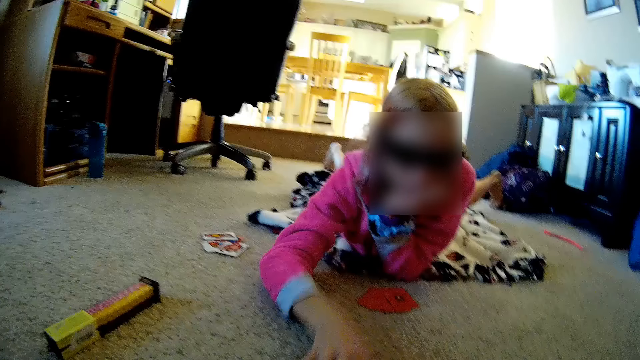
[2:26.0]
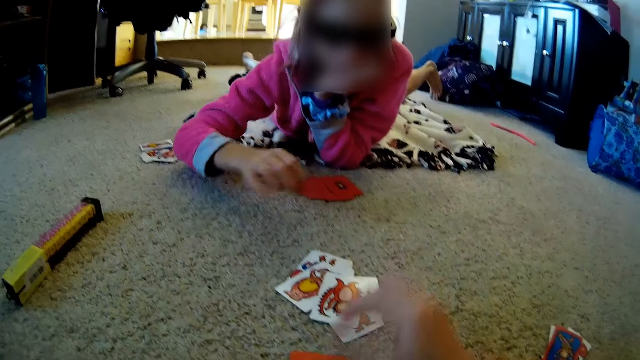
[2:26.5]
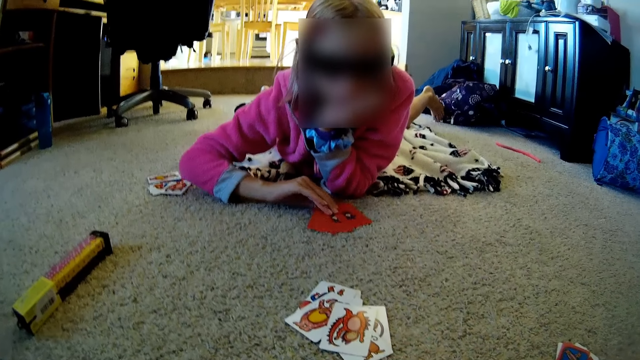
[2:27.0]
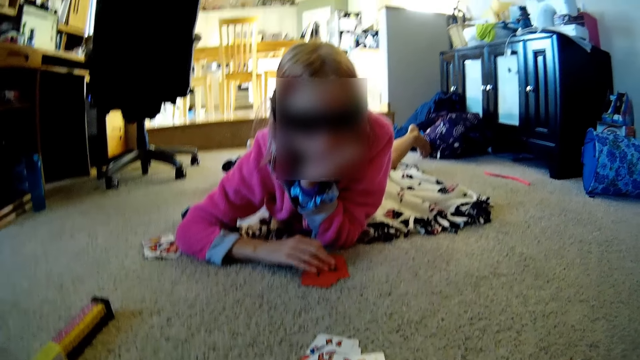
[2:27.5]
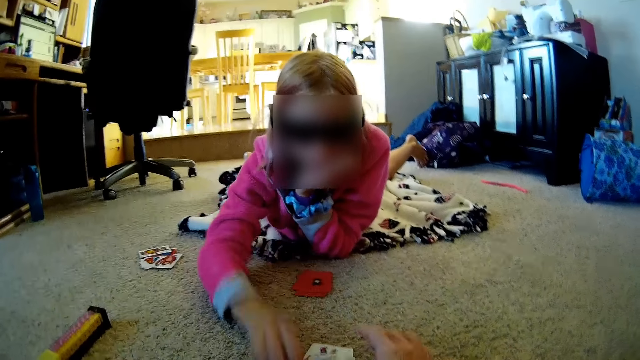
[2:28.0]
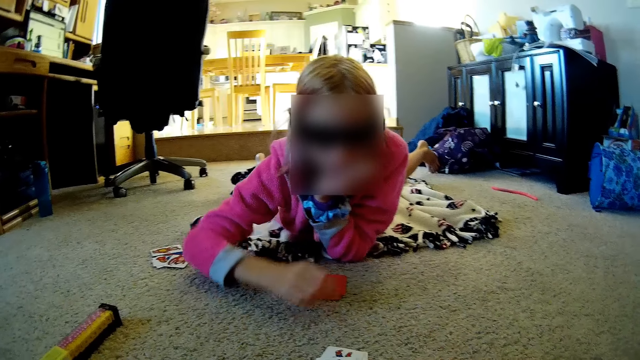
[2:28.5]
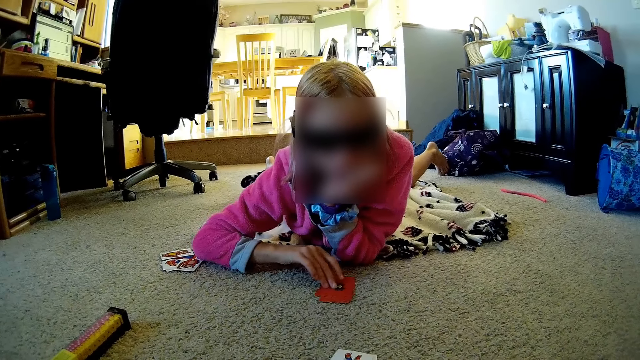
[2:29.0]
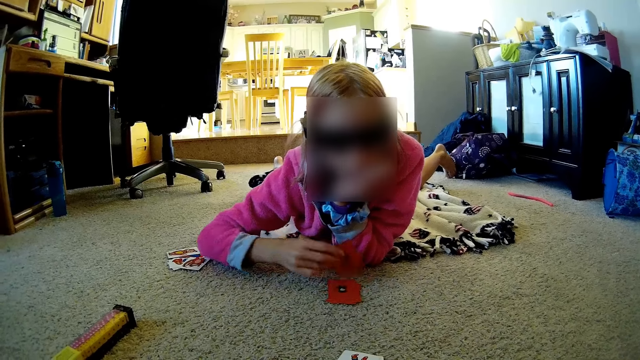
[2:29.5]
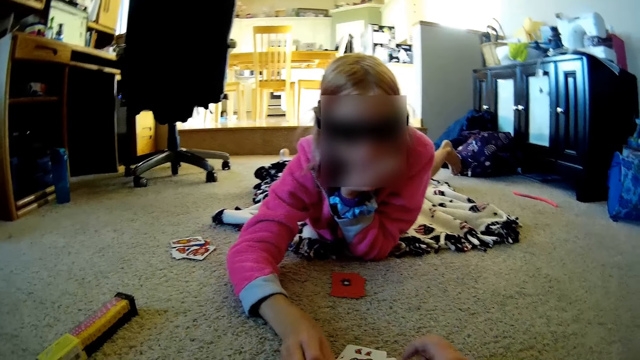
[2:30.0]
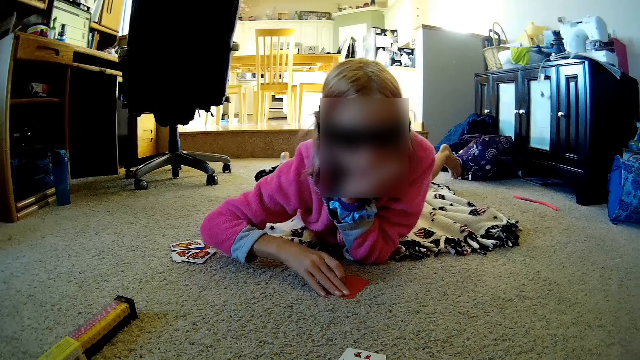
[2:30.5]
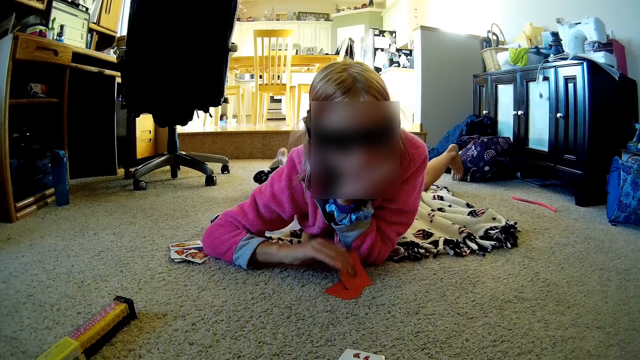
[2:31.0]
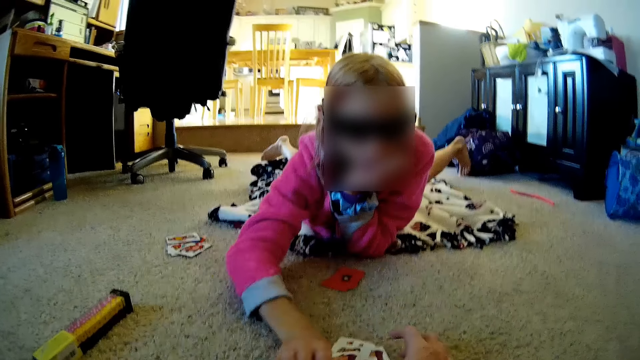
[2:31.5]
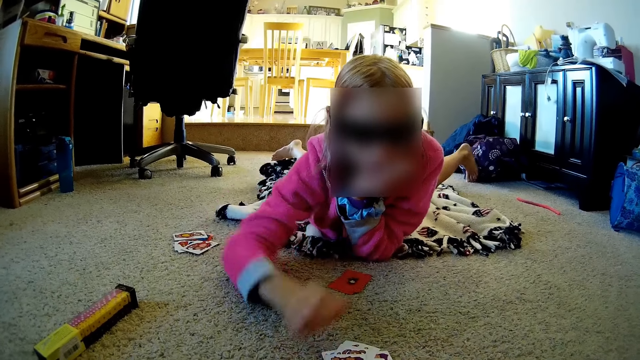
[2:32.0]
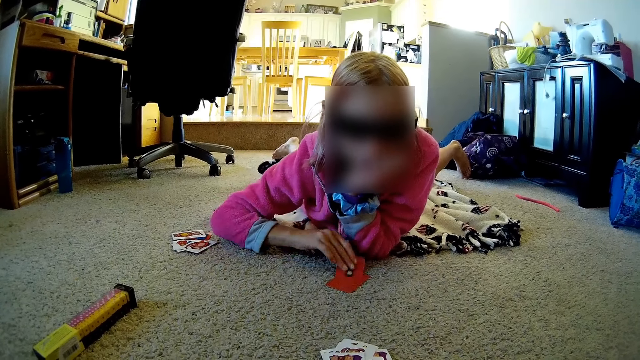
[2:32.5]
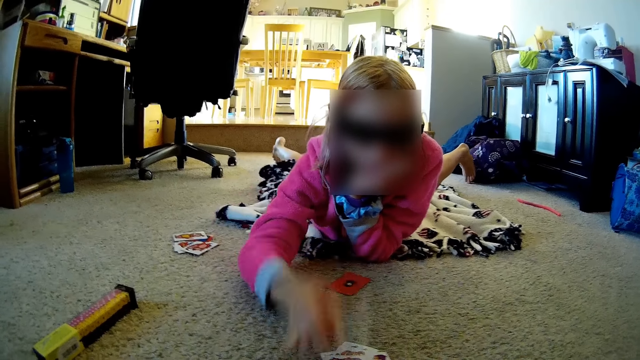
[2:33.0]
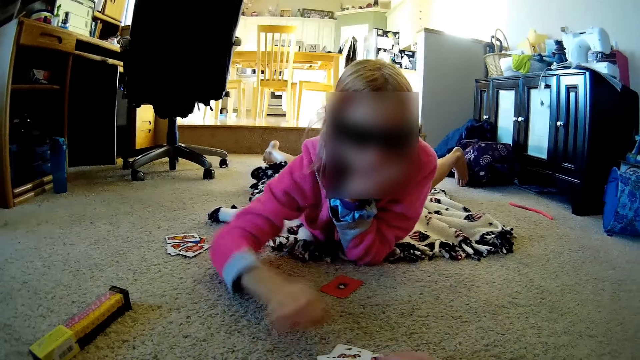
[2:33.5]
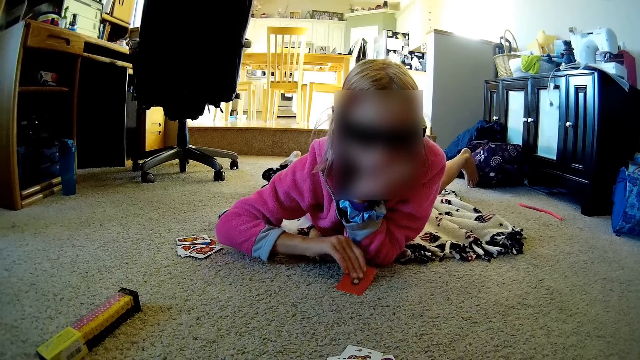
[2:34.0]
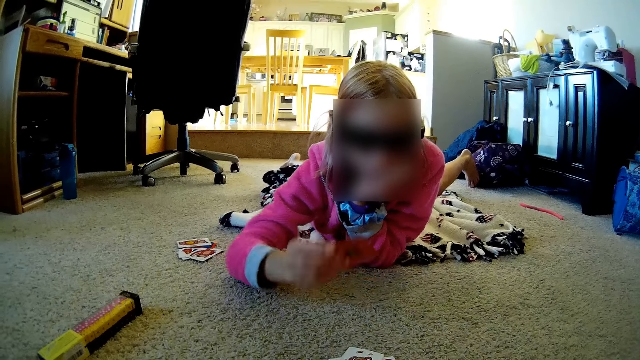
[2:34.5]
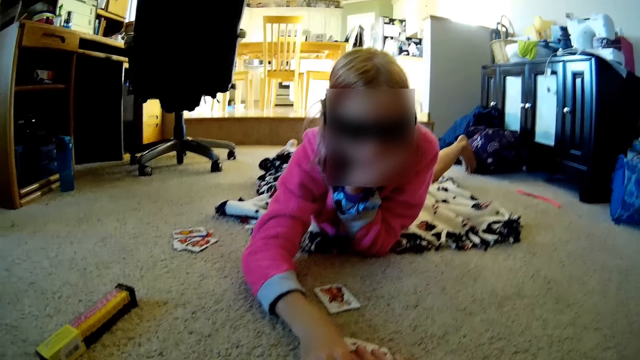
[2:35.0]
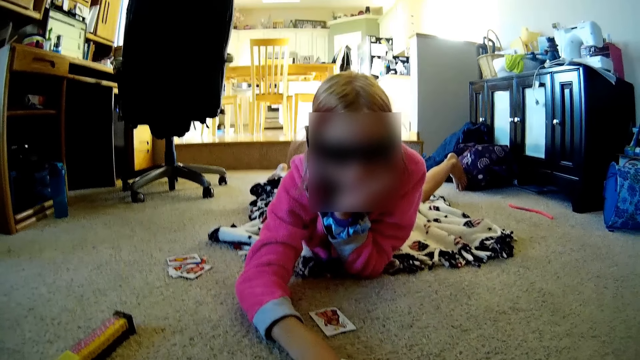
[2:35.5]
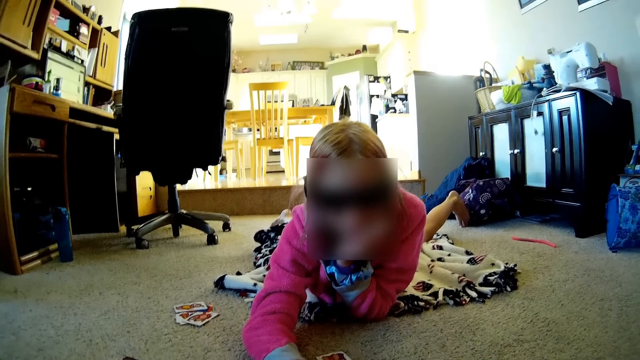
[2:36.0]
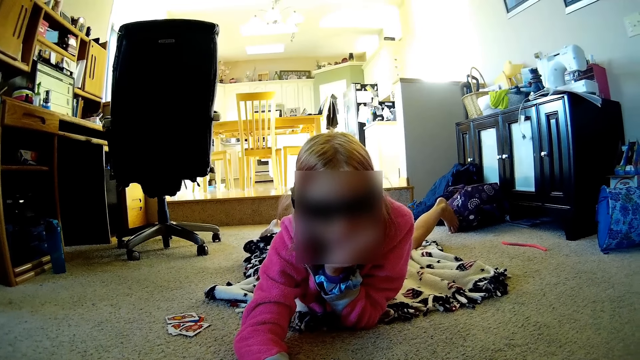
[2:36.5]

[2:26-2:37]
The camera wearer plays a card game. A lady plays the card game. She plays the card game again. The camera wearer plays the card game. The lady plays the card game. She plays the card game again.

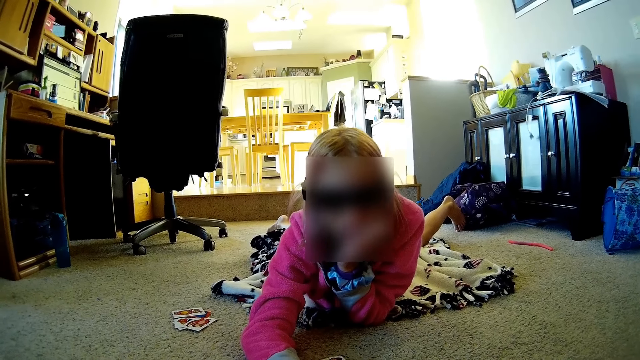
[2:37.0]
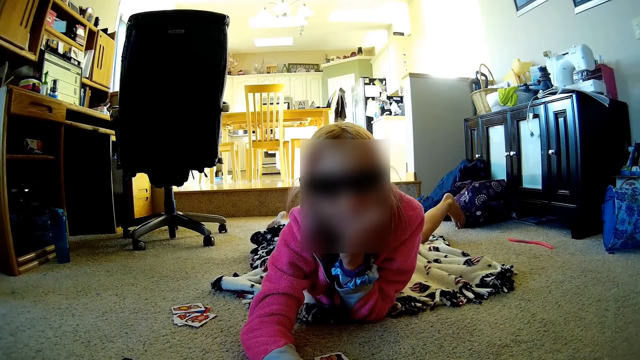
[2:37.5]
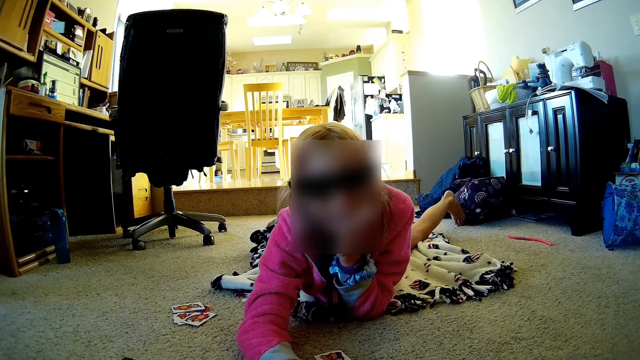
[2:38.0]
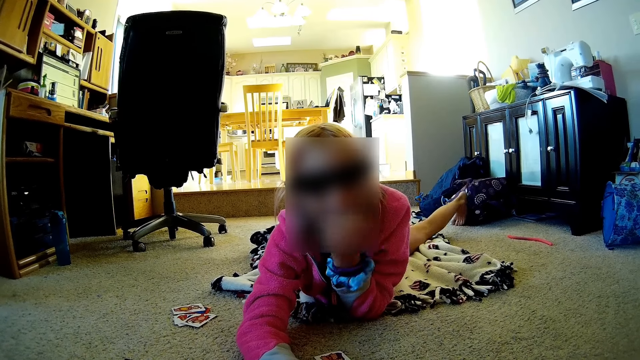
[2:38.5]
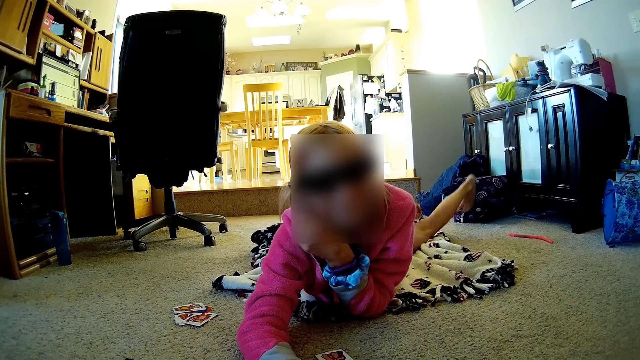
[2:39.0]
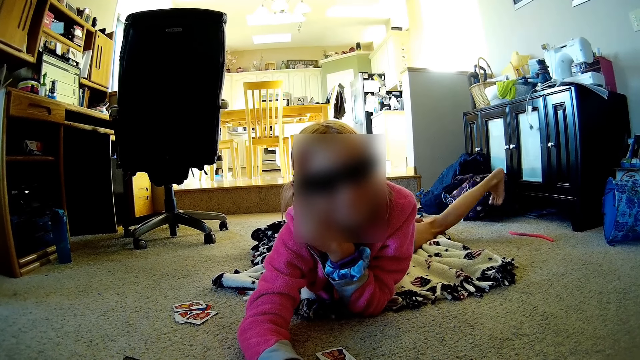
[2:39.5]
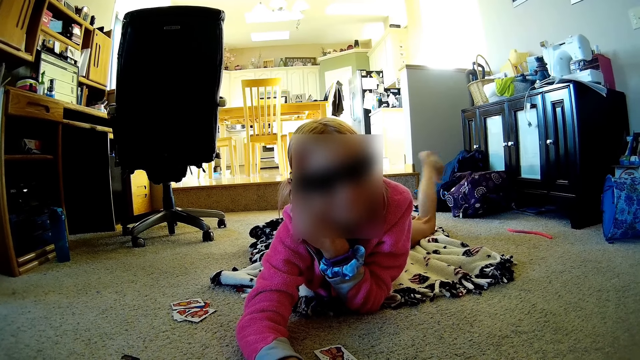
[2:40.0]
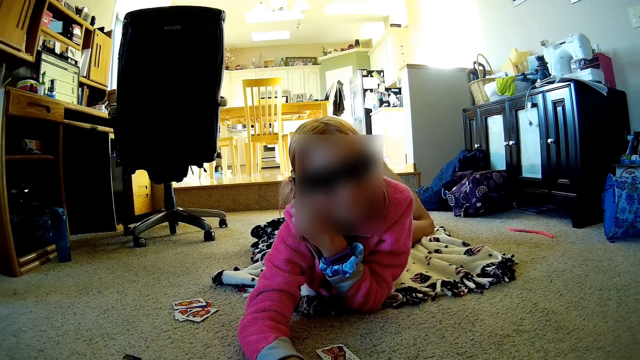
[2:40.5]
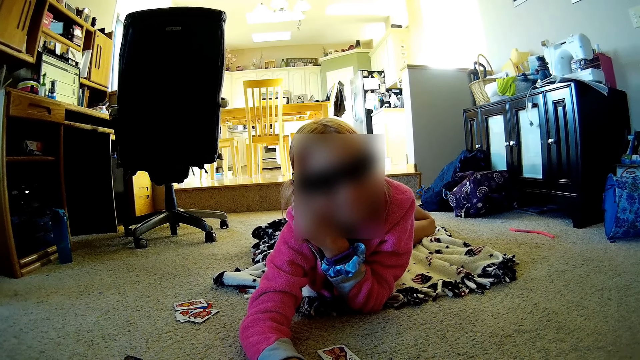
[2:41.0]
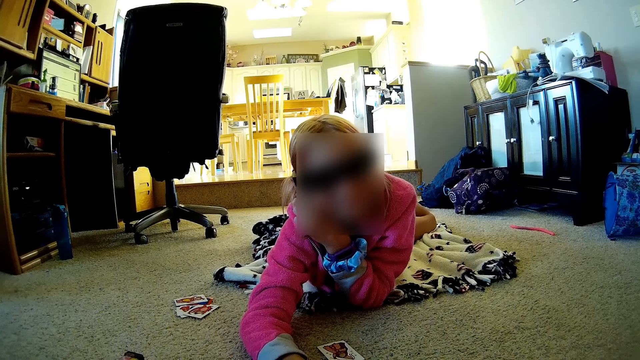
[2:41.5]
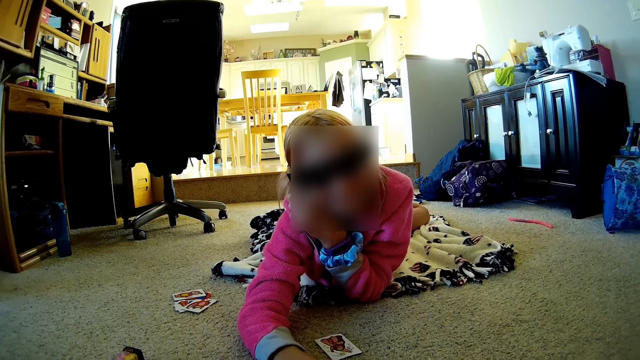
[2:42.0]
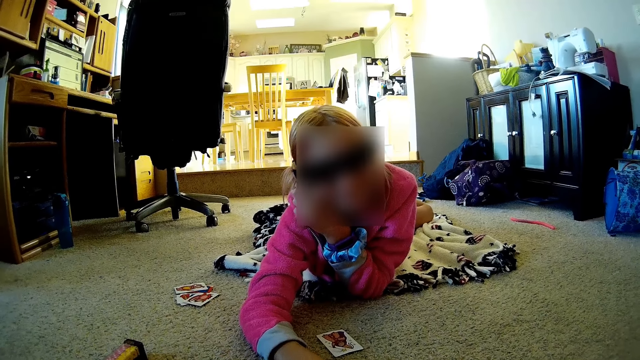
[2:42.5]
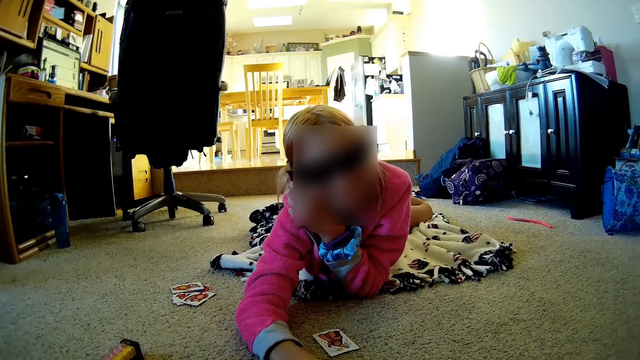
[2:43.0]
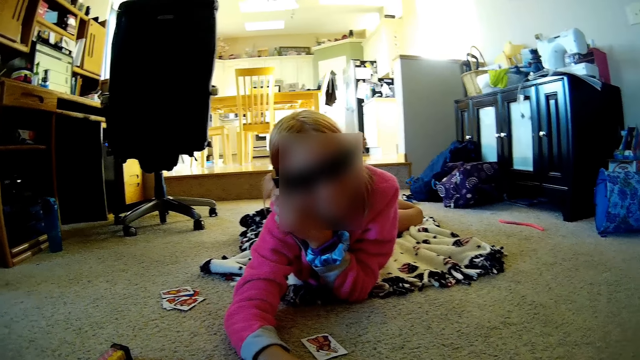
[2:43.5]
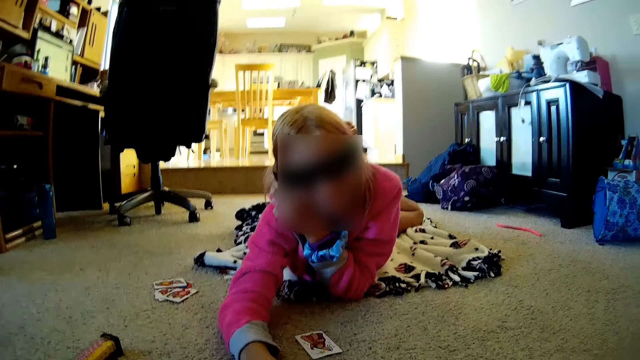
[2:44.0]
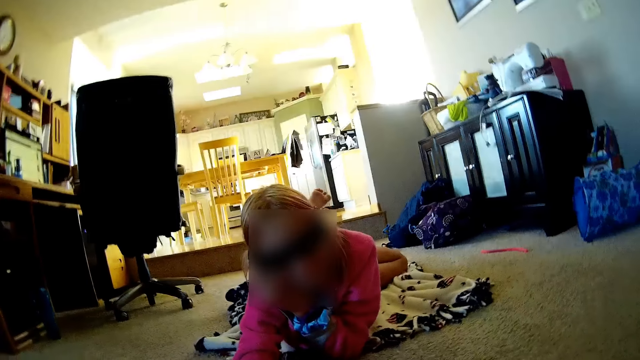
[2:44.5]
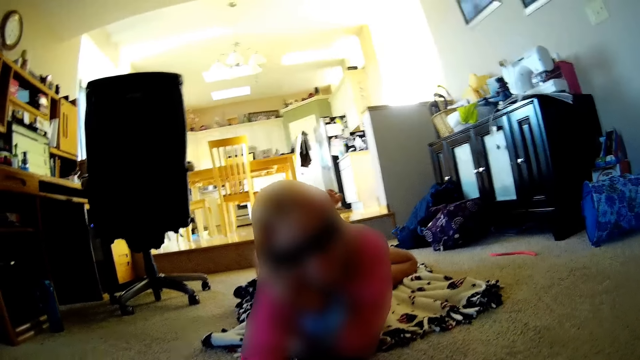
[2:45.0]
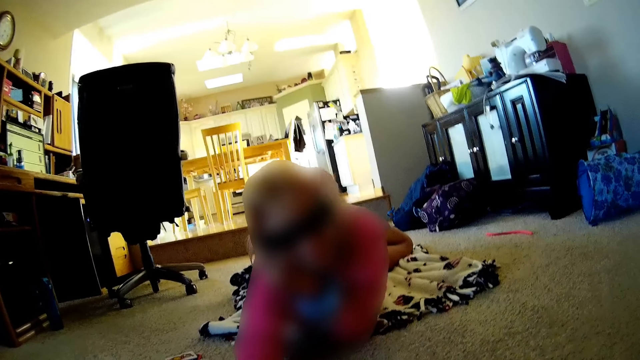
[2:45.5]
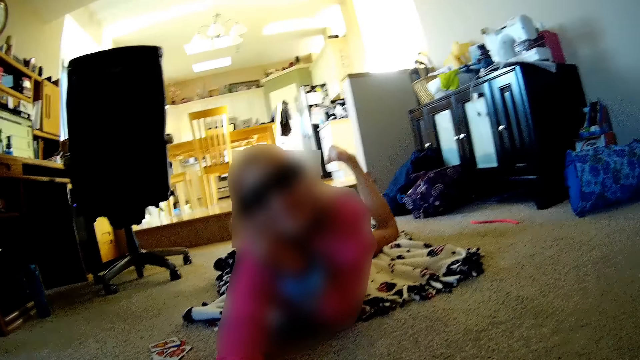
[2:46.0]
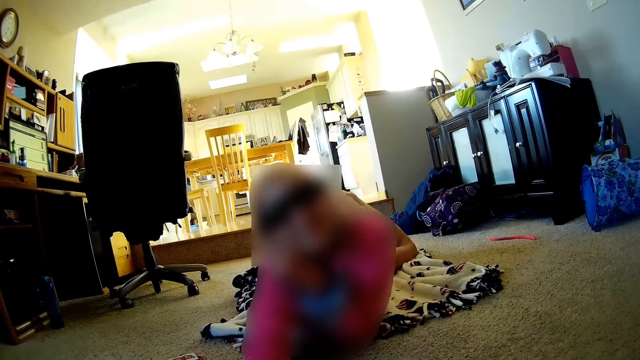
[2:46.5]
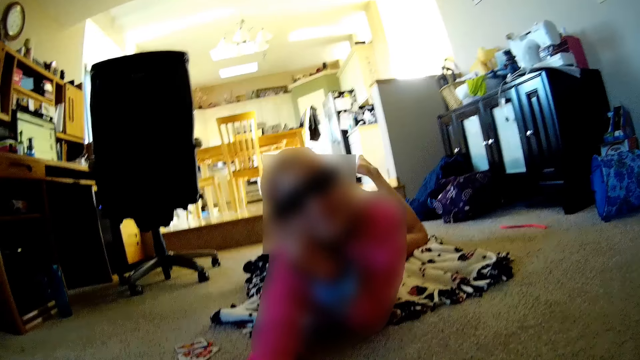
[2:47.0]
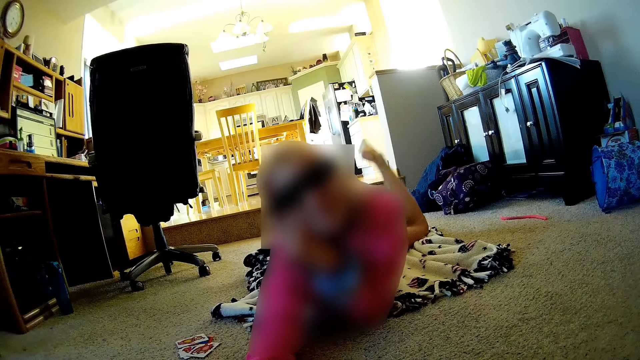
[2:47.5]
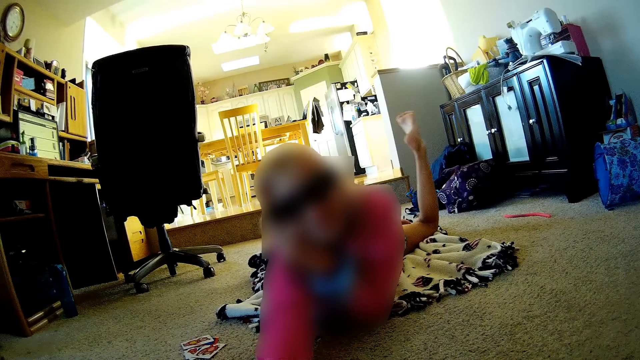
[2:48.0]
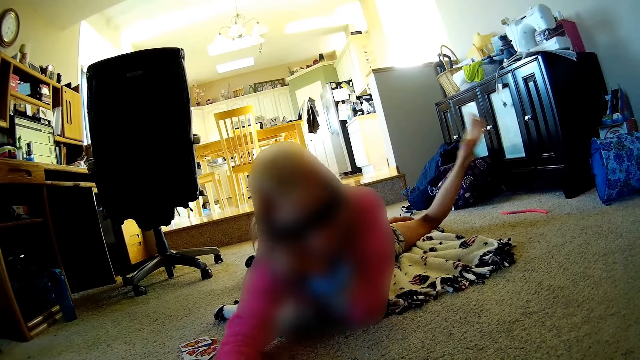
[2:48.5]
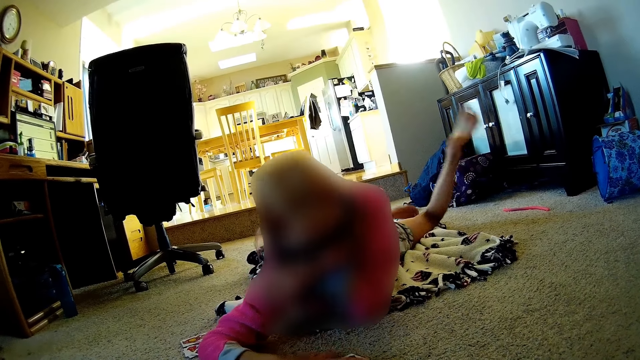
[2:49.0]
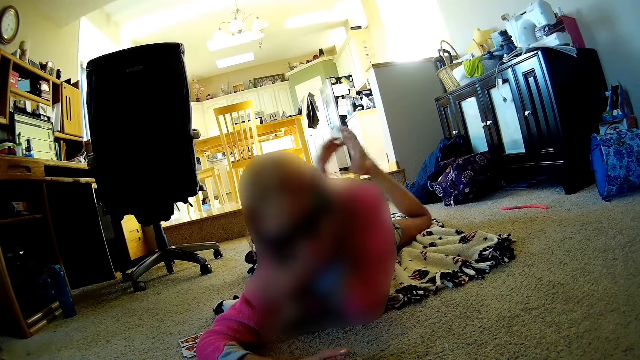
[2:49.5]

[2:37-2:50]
The camera wearer looks around. A lady laughs. The lady talks with the camera wearer. The camera wearer looks around. The lady talks with the camera wearer.
